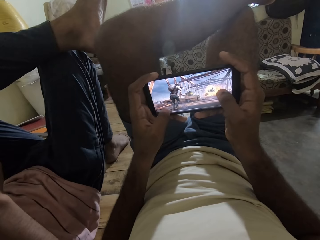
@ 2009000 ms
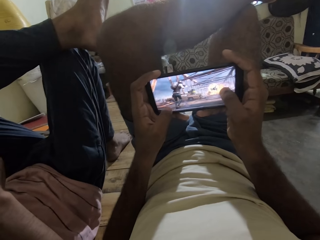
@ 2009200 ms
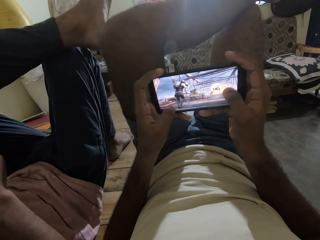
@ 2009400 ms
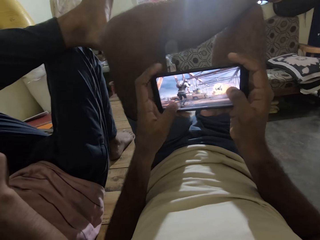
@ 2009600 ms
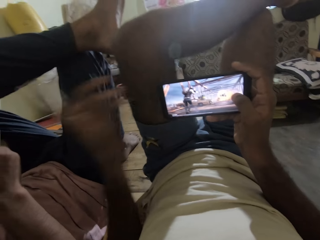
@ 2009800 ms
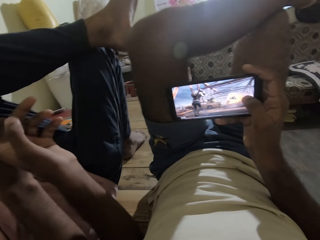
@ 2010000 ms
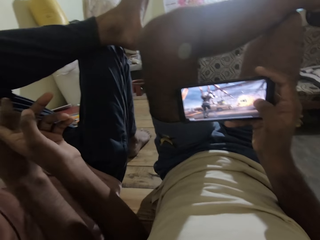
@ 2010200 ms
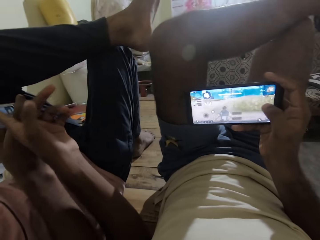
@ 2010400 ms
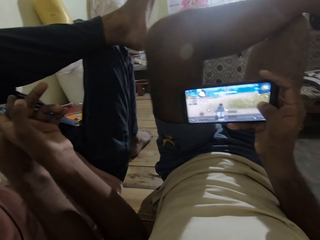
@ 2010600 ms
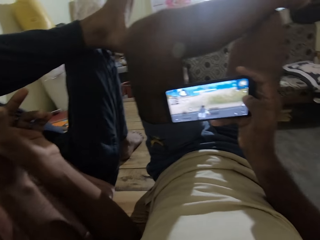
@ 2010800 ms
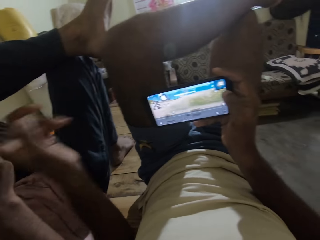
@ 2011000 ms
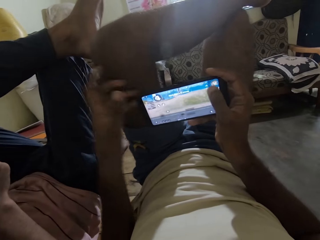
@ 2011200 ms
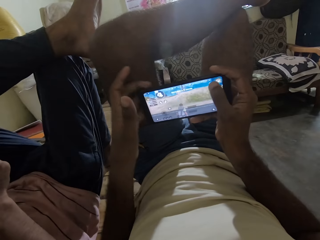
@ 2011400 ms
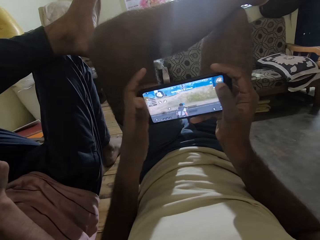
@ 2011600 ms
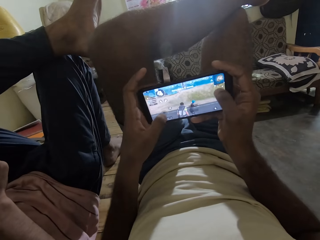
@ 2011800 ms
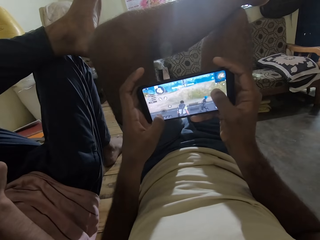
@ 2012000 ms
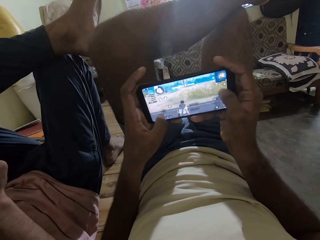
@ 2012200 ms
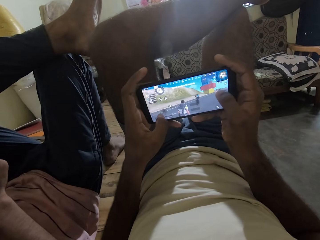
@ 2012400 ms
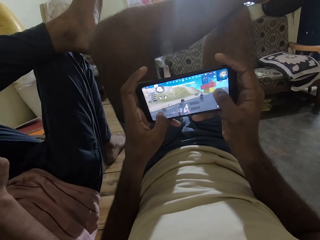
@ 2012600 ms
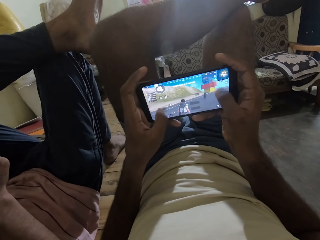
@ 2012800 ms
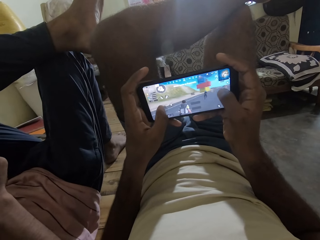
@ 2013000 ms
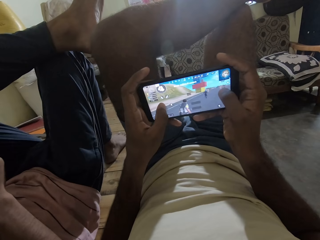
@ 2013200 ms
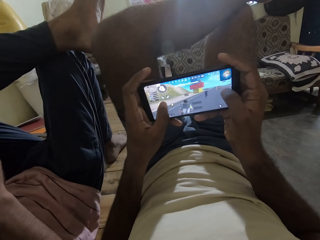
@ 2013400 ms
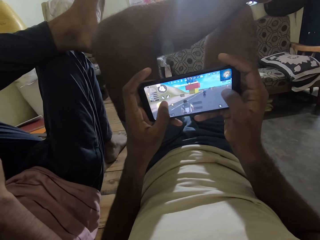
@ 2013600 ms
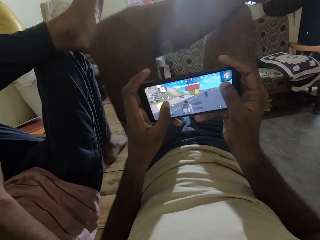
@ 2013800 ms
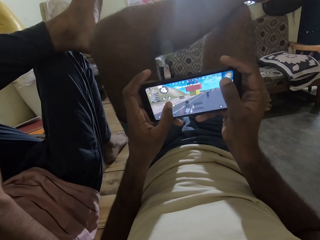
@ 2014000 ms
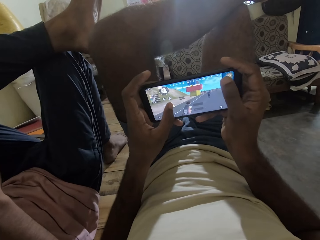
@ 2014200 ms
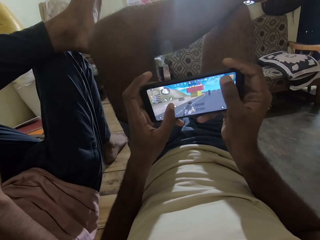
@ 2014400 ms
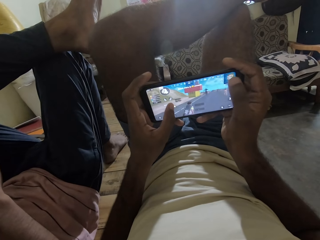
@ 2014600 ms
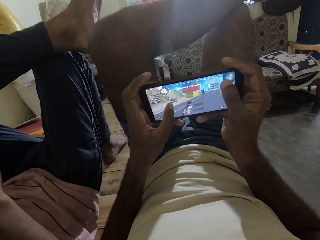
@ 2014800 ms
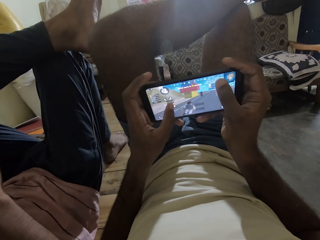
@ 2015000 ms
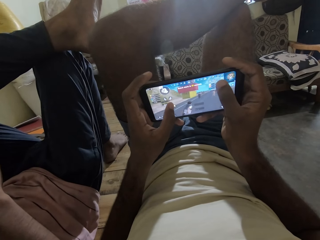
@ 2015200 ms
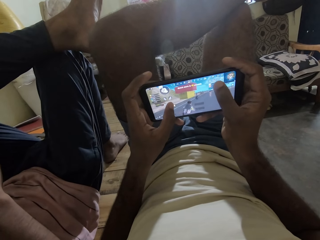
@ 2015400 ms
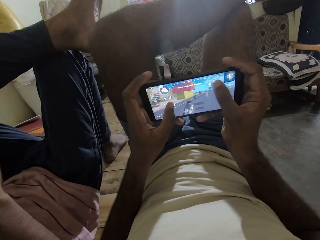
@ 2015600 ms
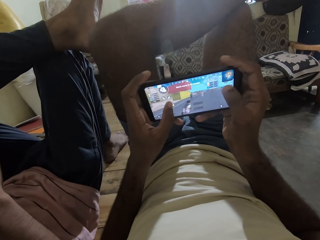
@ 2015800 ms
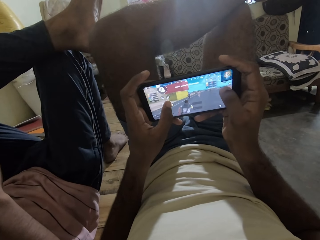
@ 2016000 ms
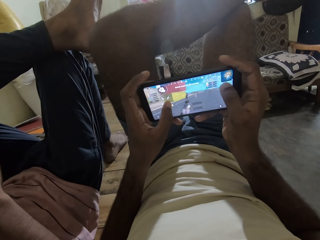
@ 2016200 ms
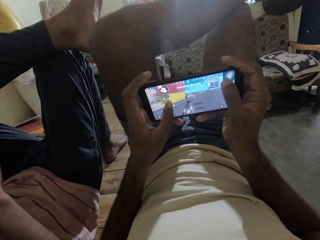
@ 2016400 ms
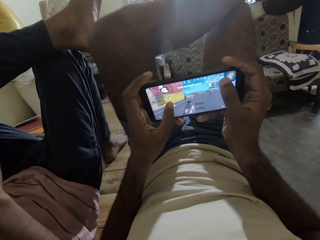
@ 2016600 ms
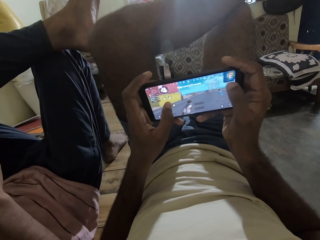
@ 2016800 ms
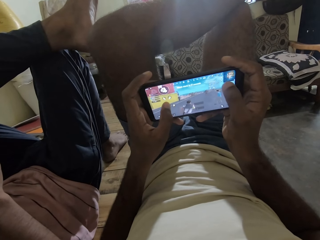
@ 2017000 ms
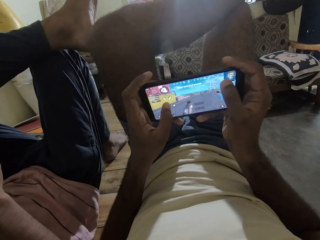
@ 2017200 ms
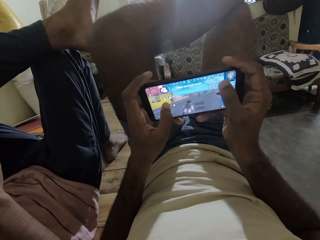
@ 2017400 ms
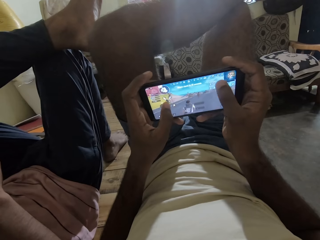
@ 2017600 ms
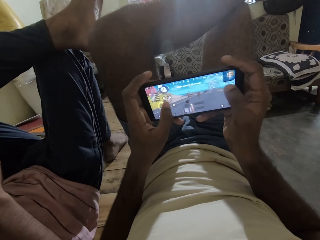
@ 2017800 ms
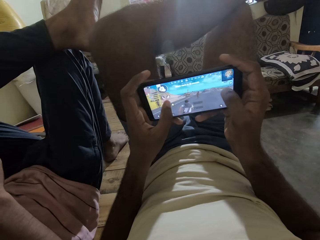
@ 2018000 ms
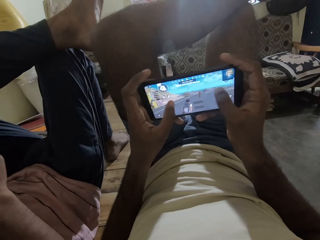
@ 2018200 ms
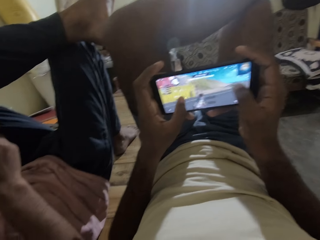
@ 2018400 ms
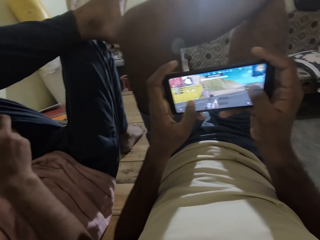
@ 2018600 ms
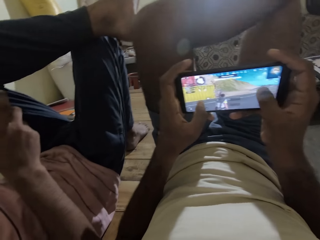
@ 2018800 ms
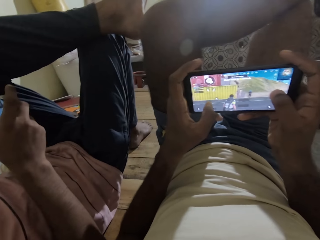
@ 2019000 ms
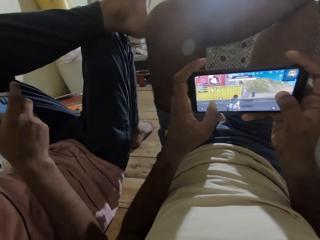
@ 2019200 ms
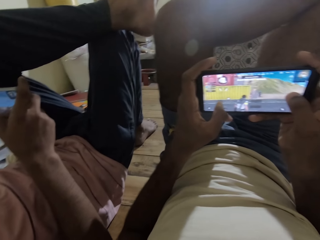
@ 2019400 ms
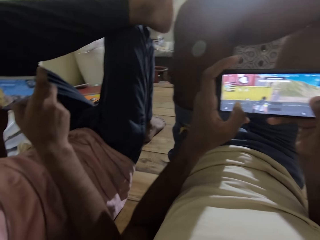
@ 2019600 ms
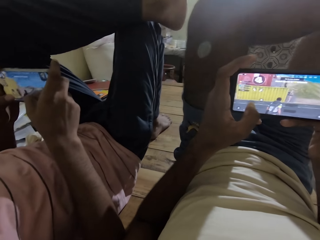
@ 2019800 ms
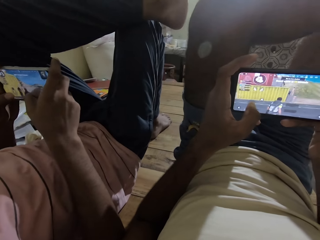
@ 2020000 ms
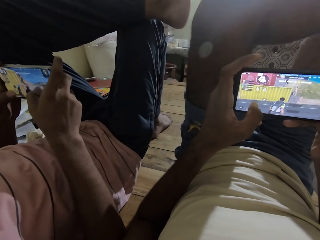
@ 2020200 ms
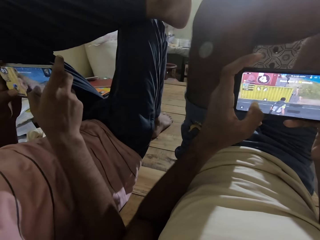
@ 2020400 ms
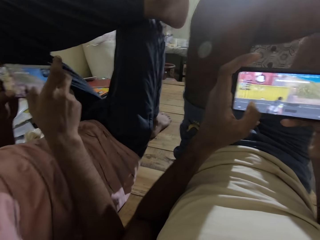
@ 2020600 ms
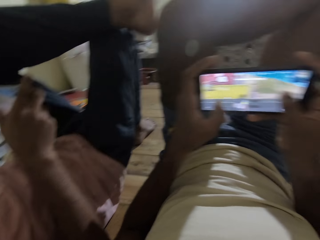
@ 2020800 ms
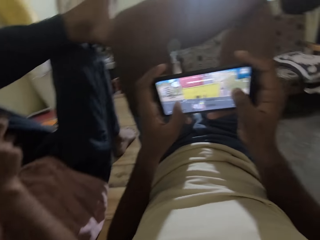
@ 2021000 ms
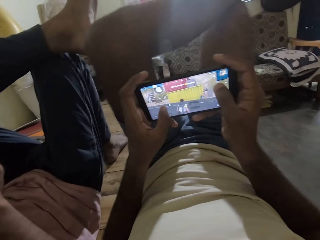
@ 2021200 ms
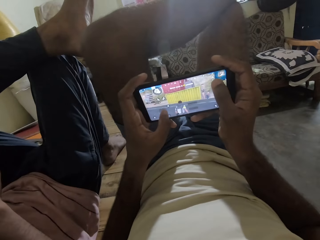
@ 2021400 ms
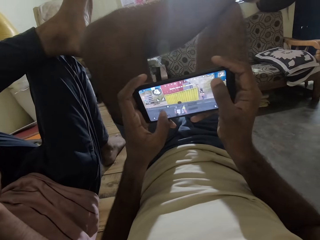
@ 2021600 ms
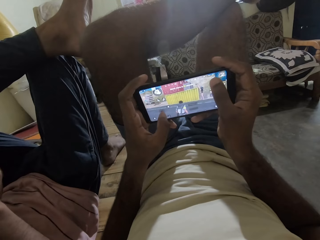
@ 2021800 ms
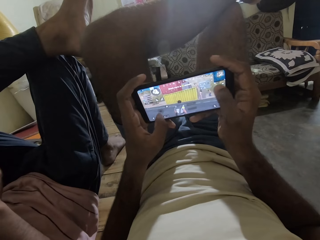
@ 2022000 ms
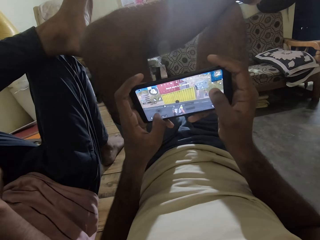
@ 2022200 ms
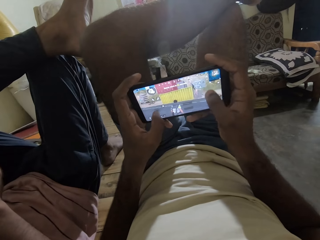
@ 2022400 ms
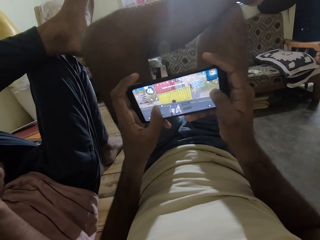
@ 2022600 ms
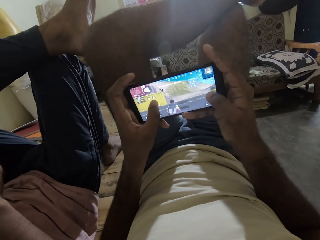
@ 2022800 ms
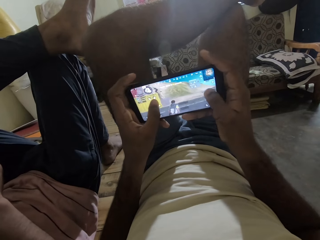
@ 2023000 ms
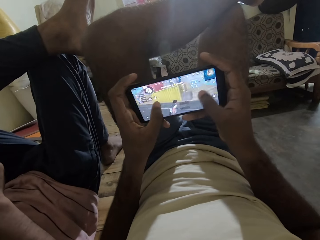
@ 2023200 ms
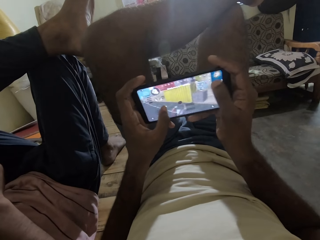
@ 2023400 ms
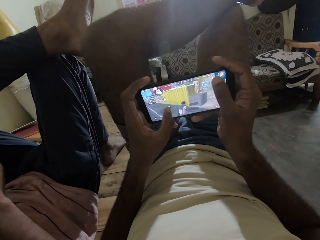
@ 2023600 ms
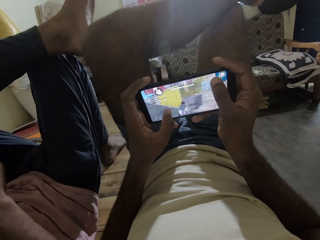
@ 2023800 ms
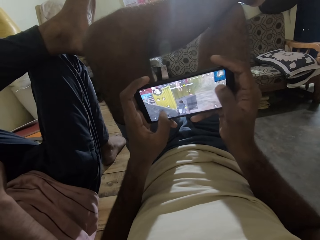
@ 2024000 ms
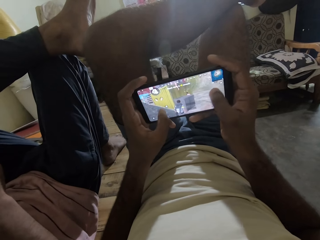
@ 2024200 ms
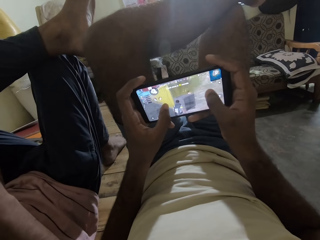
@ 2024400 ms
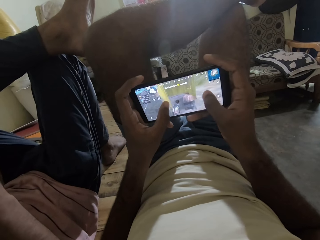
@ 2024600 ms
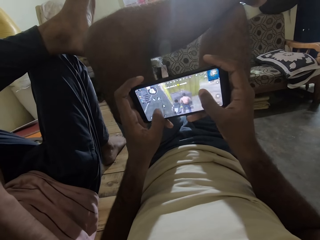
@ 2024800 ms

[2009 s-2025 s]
The camera wearer points at the man's phone. They play the game on the phone. They interact with the man.

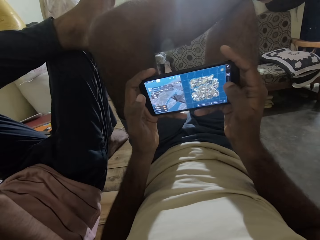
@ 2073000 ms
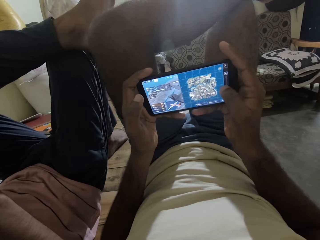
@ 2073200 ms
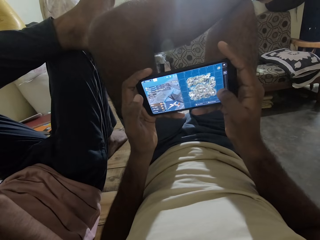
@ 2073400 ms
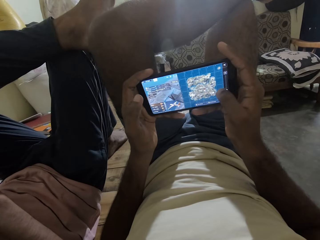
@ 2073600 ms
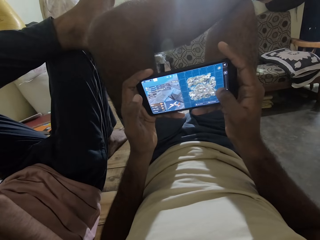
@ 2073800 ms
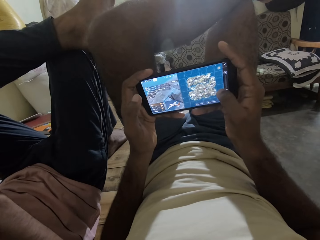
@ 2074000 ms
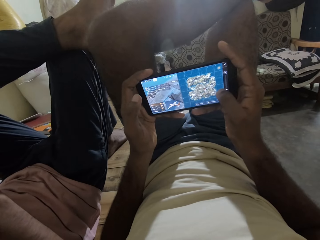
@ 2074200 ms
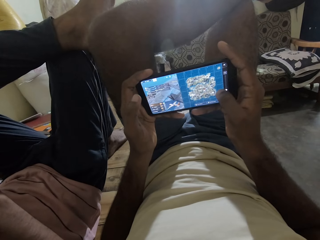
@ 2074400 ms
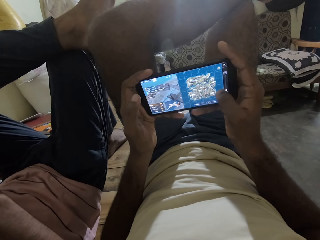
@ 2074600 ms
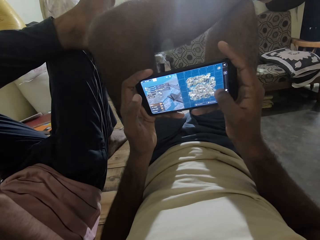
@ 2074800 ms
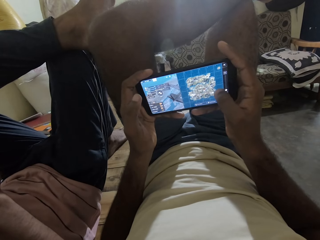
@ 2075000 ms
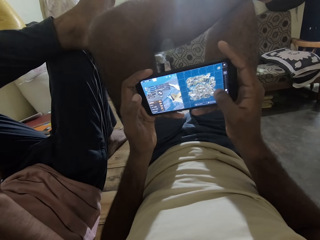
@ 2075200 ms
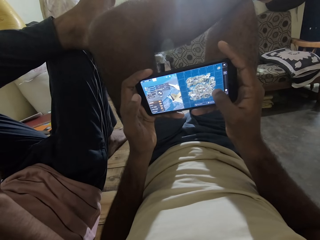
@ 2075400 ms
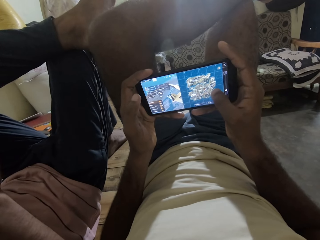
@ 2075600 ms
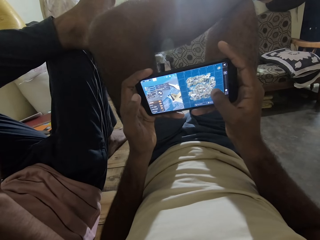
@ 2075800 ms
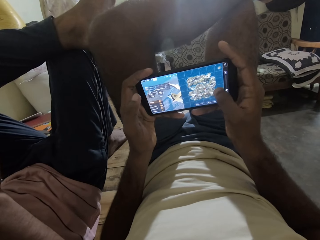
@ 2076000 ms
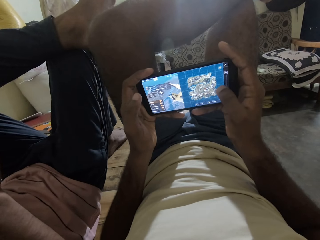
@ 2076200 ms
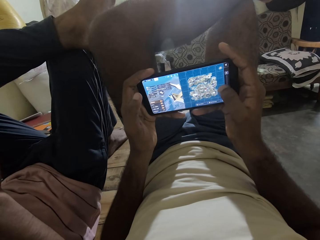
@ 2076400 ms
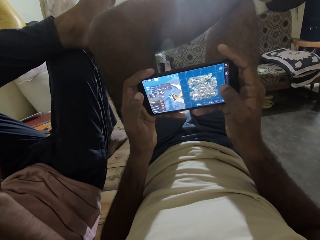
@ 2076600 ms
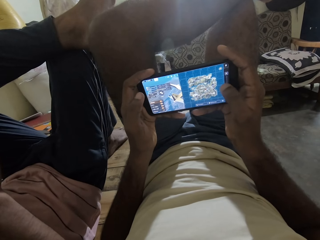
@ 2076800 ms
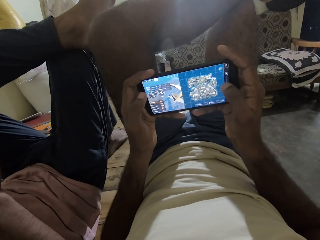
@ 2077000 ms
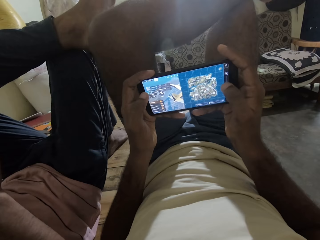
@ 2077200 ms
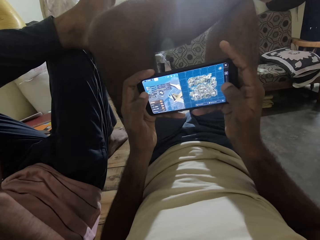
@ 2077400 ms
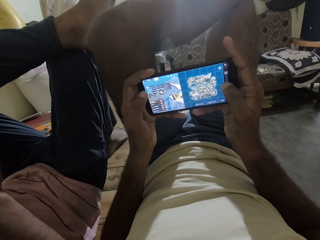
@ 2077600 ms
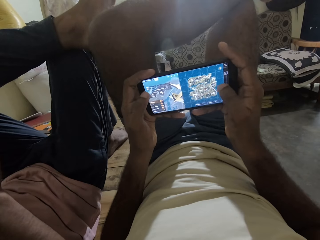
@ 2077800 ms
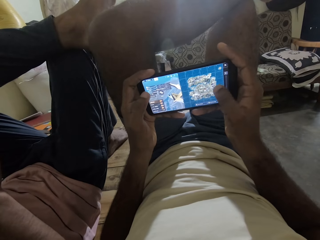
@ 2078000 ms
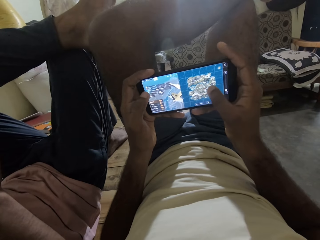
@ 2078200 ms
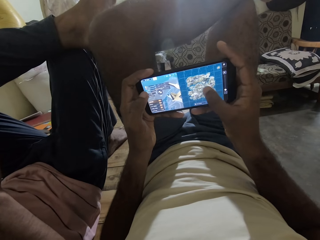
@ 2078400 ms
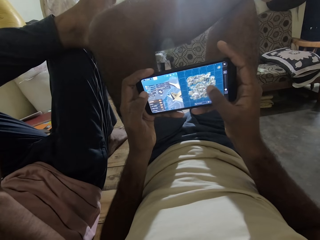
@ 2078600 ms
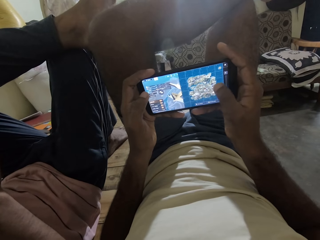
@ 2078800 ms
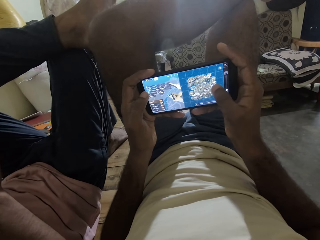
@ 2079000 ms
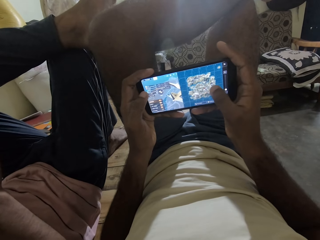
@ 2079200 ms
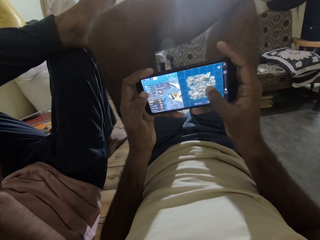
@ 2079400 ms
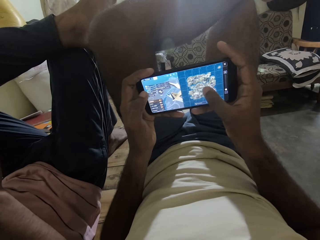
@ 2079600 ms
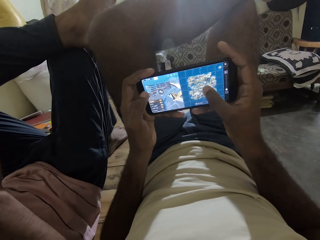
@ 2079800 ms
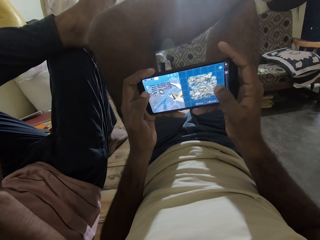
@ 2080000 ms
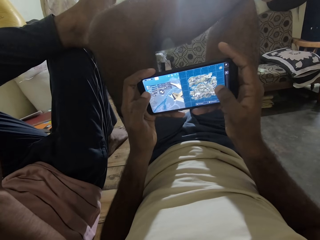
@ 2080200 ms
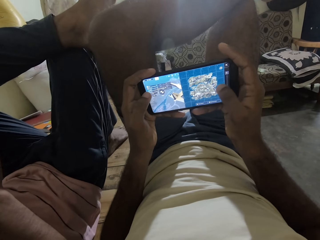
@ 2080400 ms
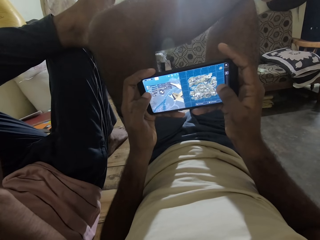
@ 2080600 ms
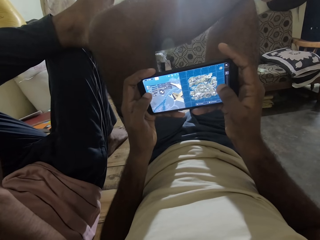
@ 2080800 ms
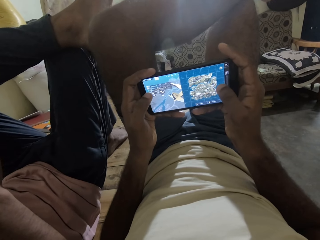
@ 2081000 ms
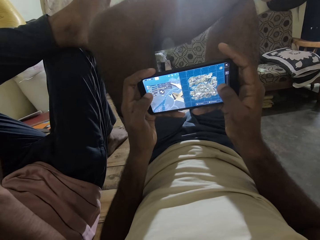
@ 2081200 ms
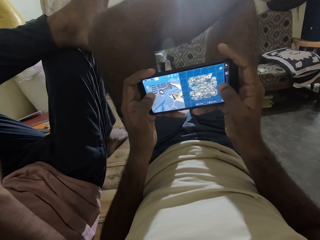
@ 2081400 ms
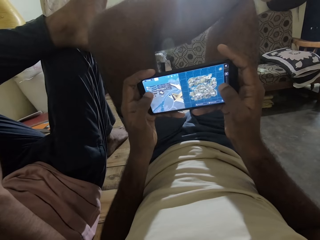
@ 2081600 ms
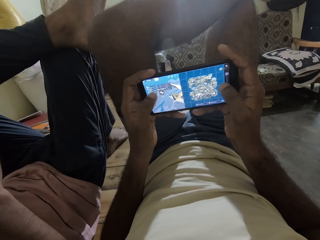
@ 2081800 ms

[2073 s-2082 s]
The camera wearer interacts with the man.
